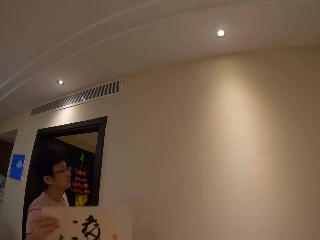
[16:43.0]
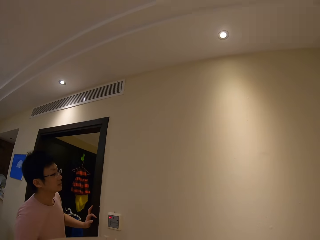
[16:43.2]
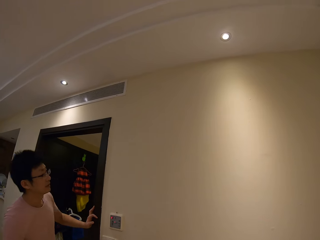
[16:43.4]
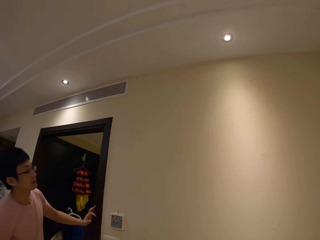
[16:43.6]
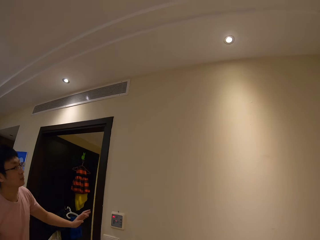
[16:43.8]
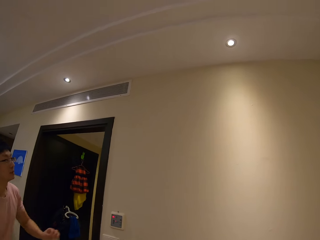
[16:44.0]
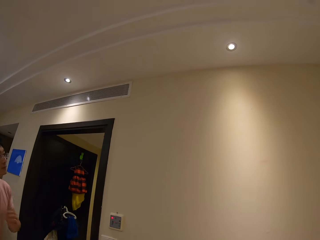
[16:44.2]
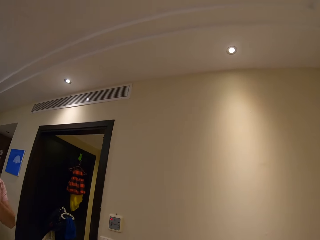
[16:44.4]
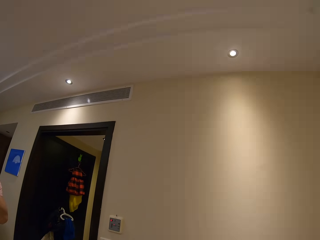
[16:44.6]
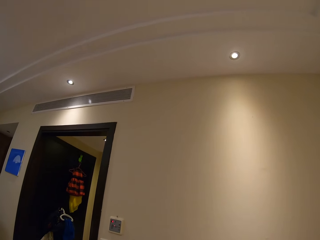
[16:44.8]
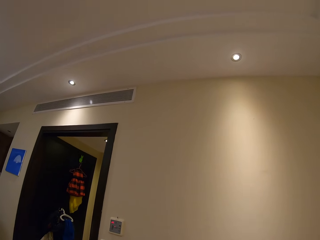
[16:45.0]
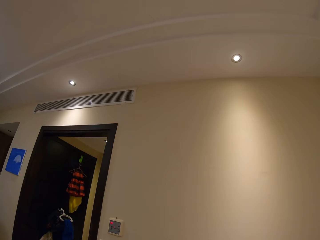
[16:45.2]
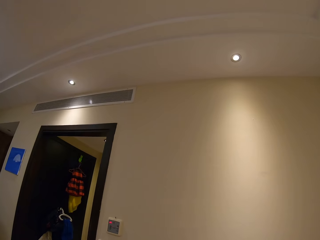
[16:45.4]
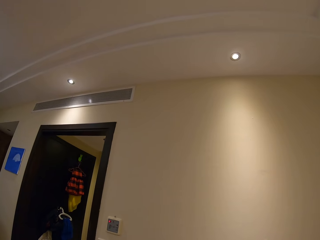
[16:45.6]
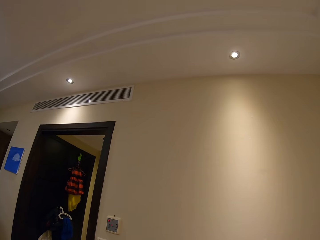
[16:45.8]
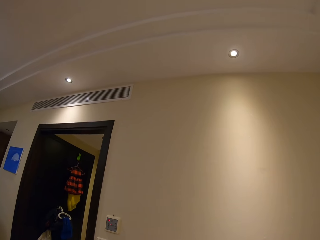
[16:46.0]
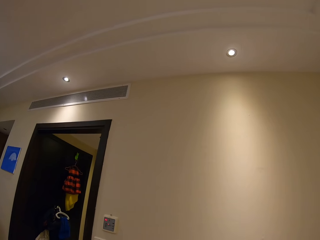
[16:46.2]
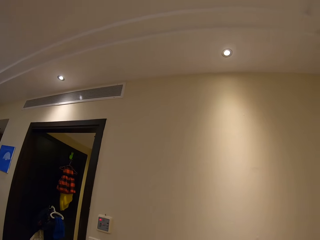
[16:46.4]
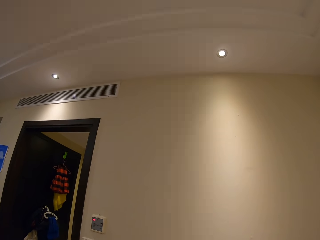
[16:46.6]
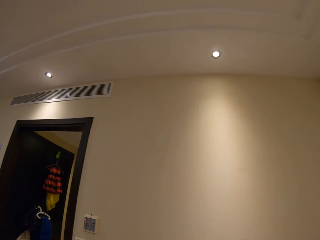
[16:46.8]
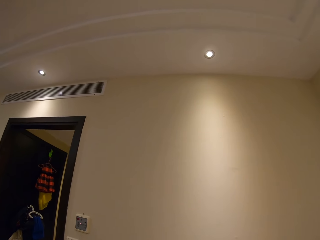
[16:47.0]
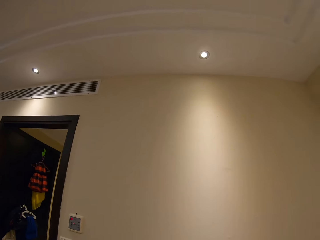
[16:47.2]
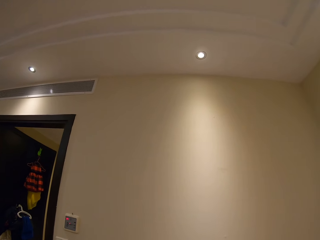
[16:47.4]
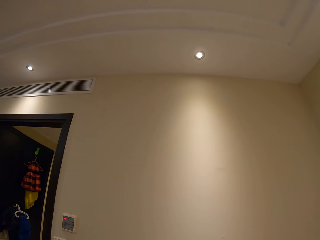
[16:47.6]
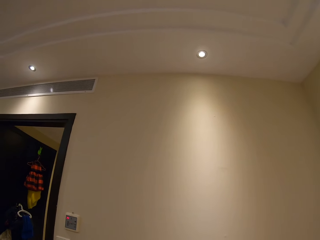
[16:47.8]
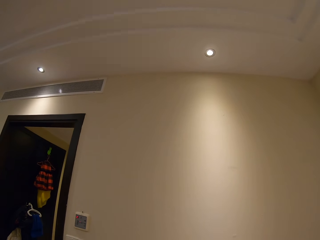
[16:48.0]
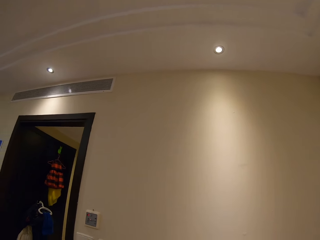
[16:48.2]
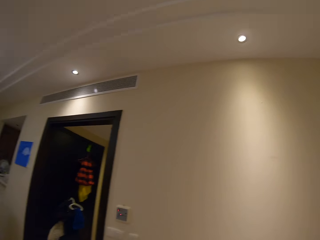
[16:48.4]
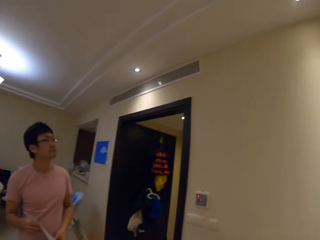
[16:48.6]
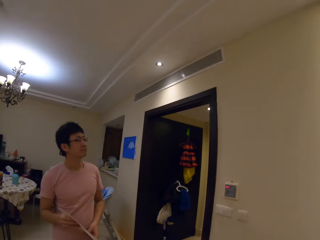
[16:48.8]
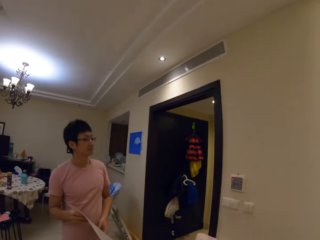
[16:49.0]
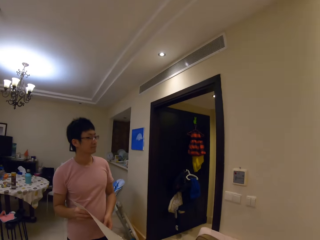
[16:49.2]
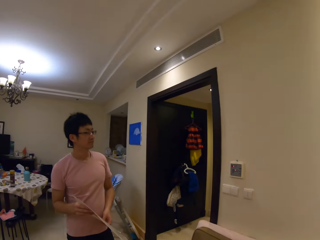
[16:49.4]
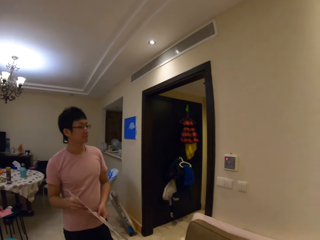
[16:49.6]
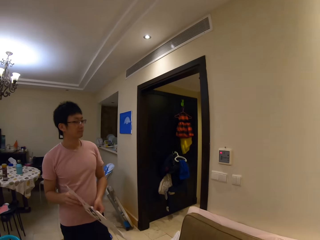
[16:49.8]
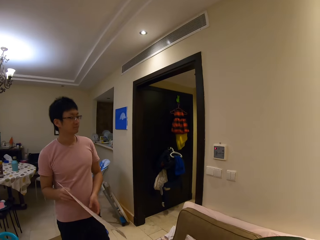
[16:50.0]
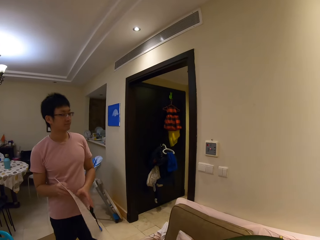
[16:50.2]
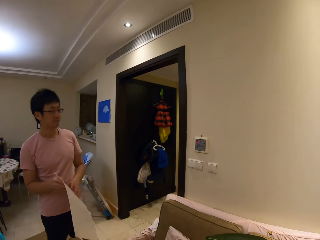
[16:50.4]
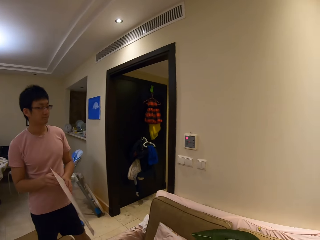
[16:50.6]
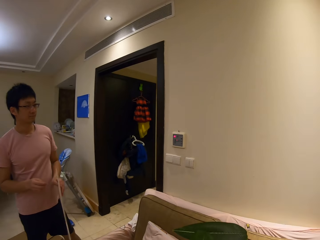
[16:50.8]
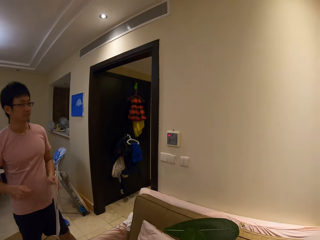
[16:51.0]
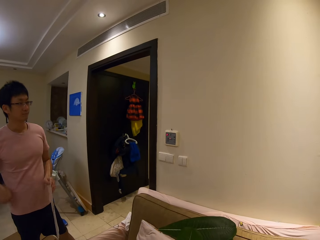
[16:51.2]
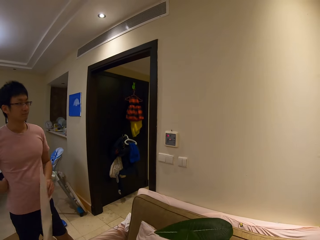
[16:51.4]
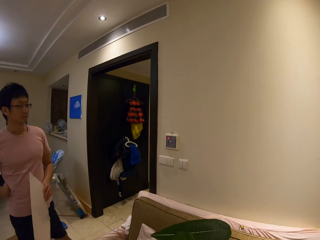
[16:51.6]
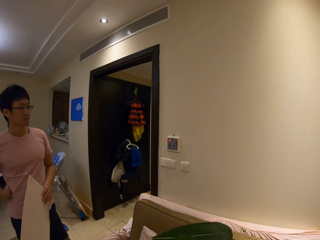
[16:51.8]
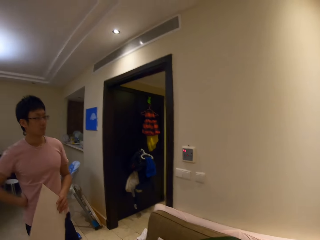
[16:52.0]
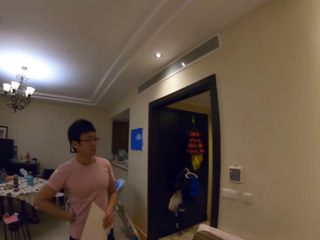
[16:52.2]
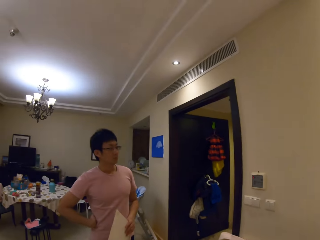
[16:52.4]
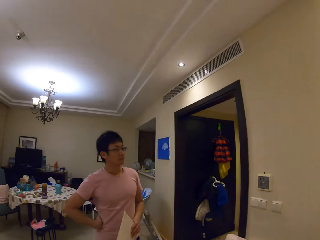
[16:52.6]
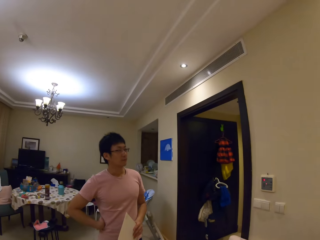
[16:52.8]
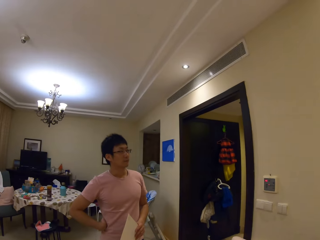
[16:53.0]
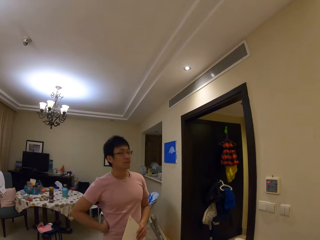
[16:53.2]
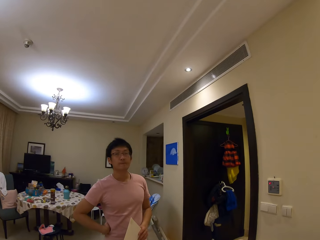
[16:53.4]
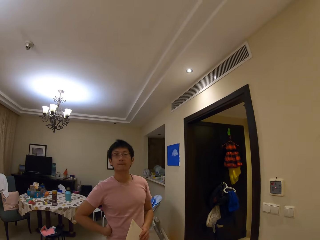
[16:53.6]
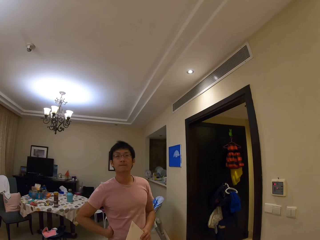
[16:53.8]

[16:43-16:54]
A person folds a piece of paper from the wall. The person removes a piece of paper from the wall. The person looks at the wall and speaks to the camera wearer. The camera wearer looks at the wall, looks at the person, and speaks to the person. The person holds the piece of paper in his hand.

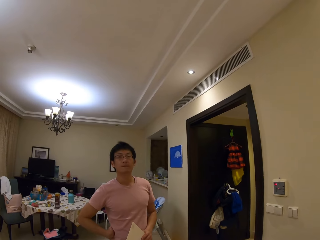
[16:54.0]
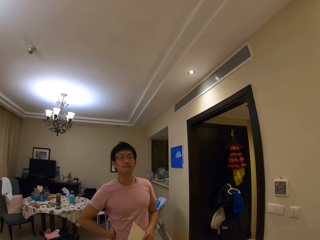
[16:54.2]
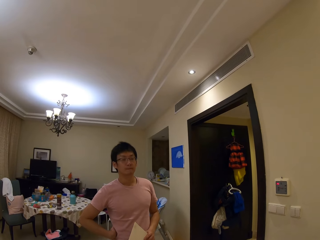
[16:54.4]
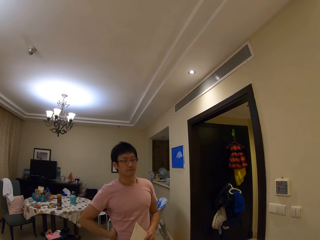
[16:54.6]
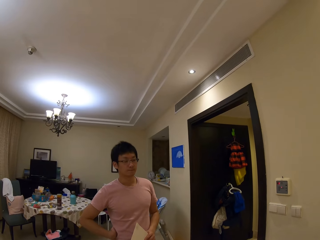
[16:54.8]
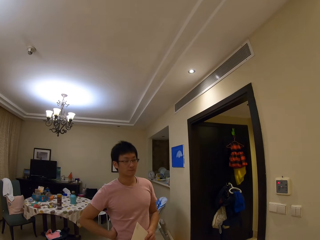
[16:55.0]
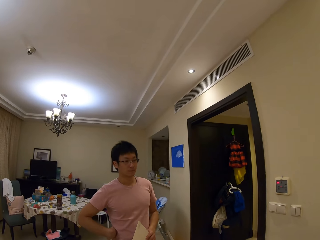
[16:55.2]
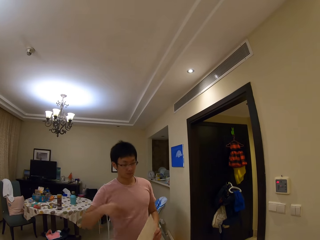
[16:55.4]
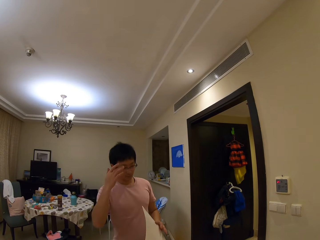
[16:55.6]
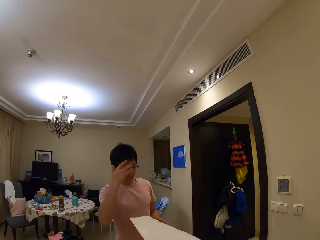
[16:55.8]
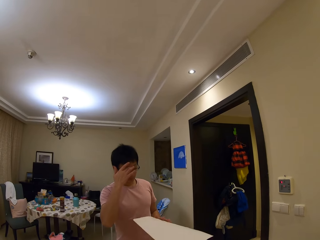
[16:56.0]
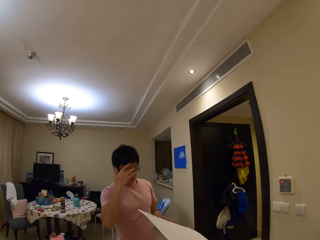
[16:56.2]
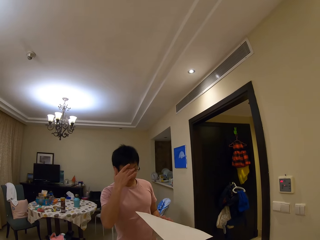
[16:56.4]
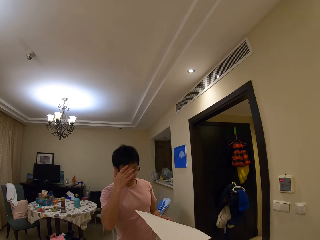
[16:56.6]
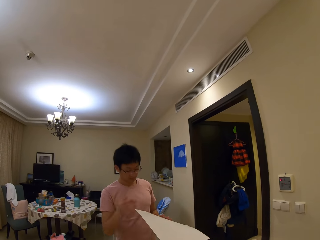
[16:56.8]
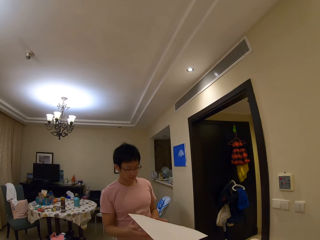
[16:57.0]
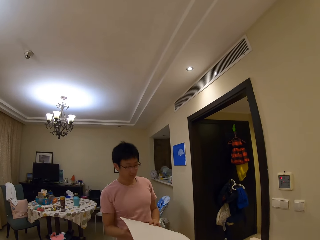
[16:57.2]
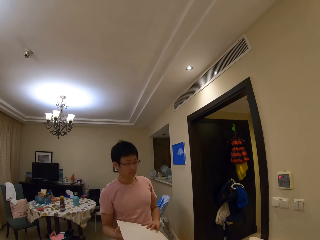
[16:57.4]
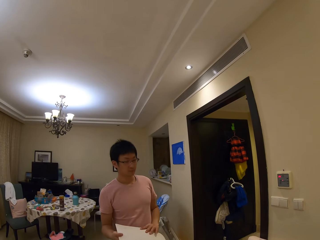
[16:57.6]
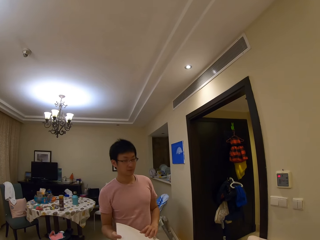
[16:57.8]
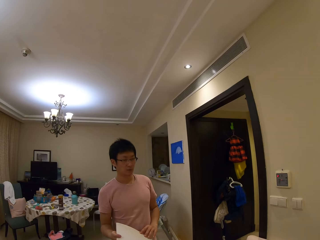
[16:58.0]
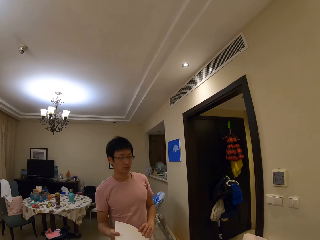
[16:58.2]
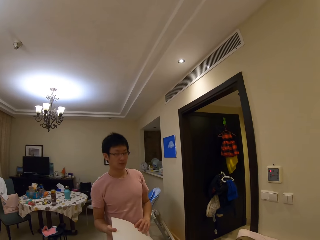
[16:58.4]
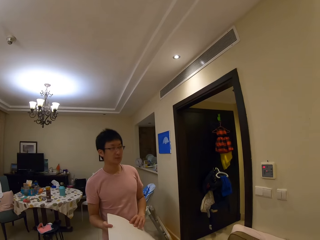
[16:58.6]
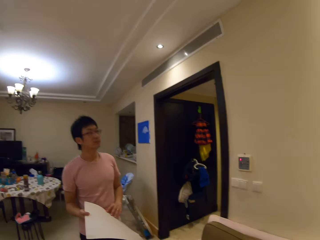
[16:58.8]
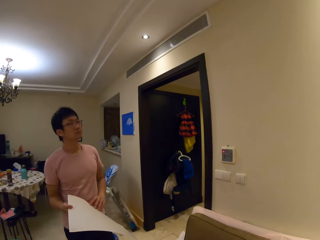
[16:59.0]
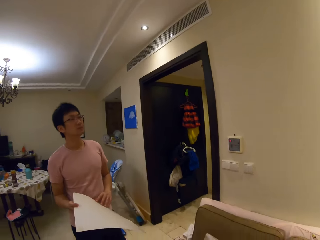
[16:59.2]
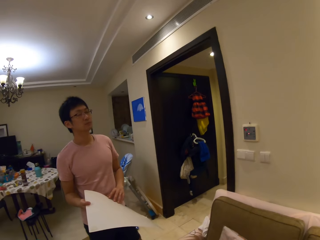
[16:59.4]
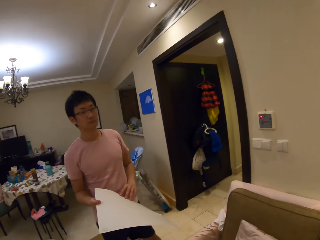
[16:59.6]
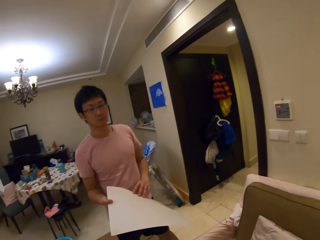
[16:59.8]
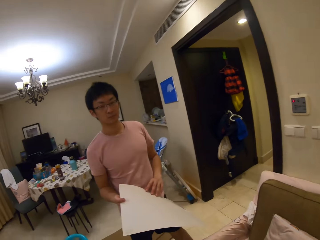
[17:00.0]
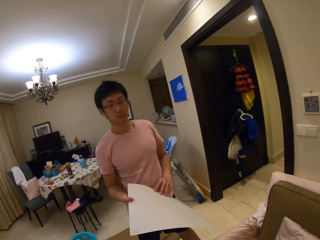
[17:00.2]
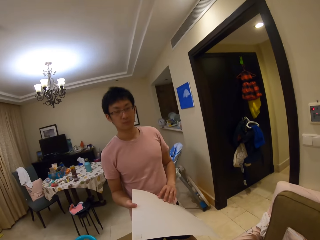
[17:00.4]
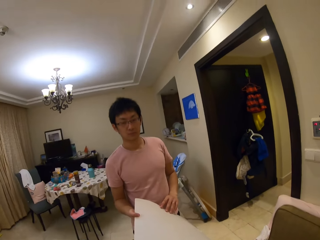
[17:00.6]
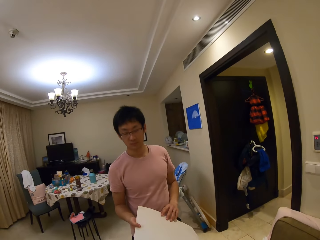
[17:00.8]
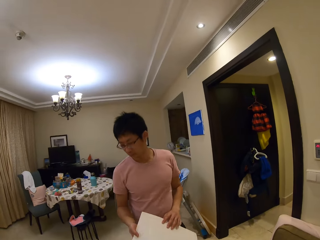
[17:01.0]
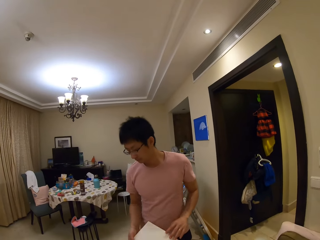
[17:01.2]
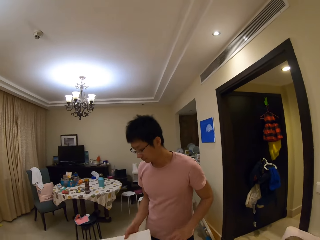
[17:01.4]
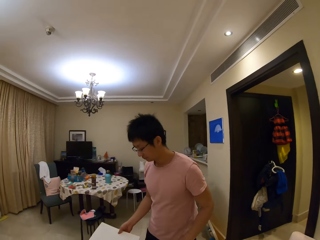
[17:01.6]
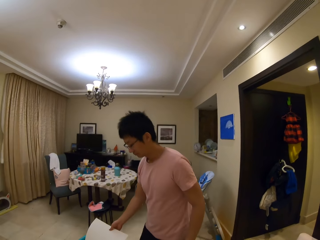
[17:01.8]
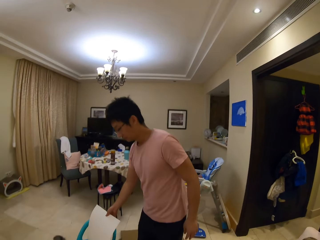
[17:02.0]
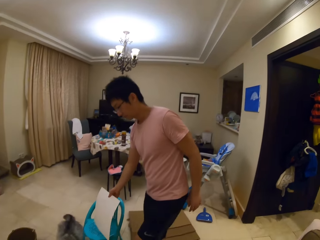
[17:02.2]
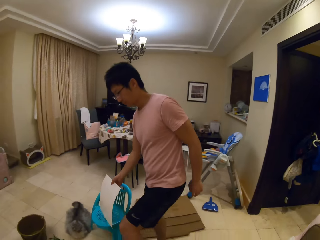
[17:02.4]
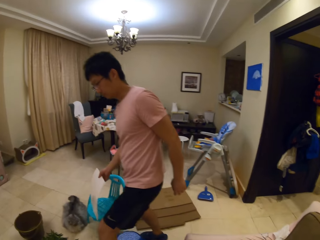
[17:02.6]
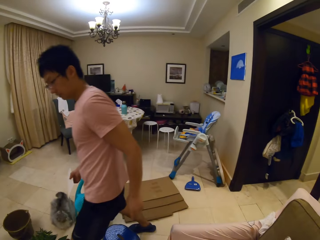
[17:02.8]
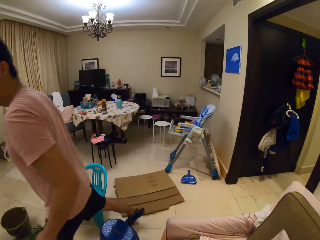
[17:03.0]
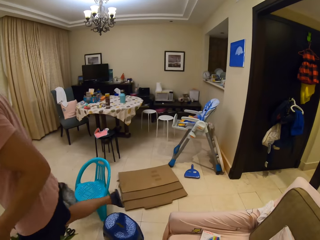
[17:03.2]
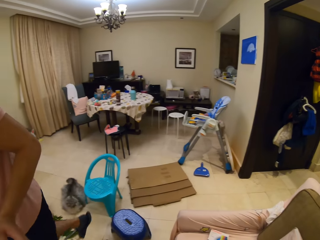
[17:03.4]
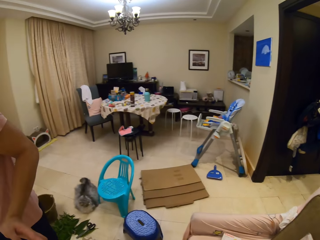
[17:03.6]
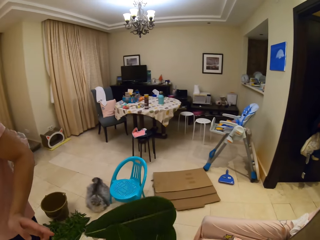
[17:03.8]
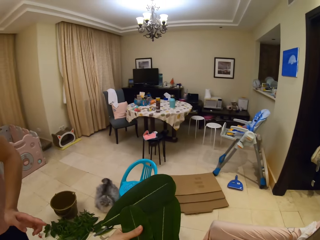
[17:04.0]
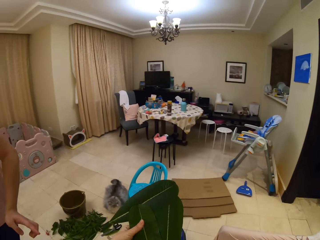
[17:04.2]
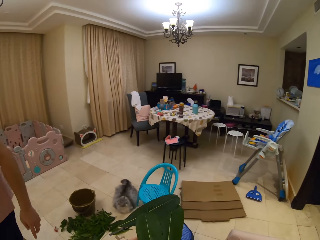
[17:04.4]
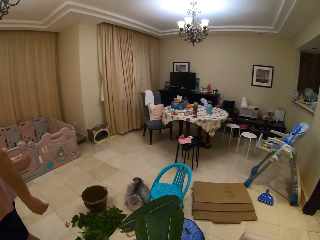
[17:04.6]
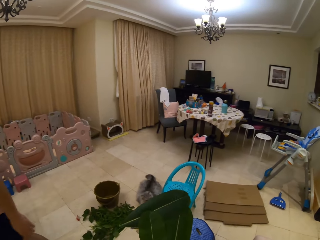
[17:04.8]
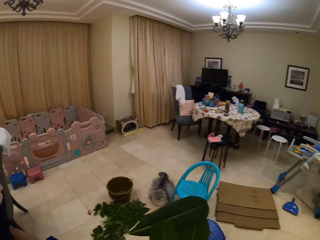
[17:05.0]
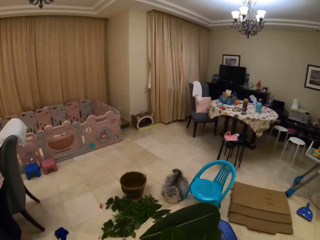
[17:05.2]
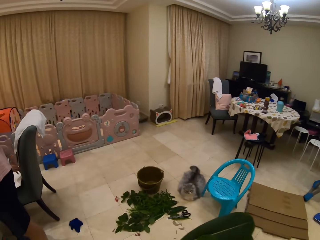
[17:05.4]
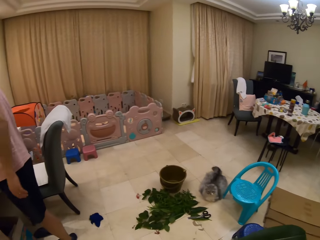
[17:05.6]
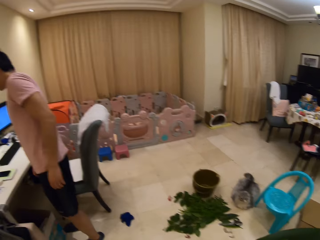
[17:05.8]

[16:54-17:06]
The camera wearer tries to explain something to a person. The person walks. The camera wearer speaks to the person. The person touches the top of a table and speaks to the camera wearer.
